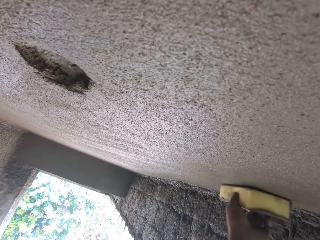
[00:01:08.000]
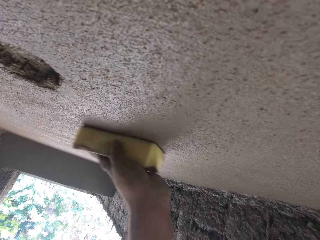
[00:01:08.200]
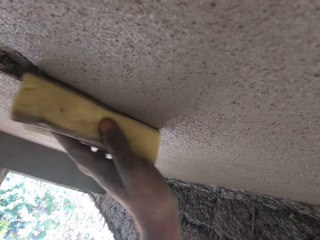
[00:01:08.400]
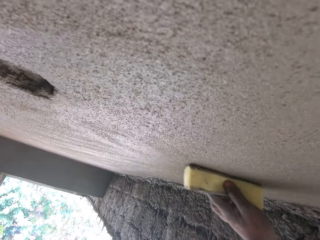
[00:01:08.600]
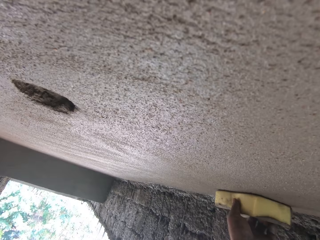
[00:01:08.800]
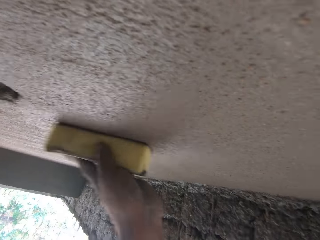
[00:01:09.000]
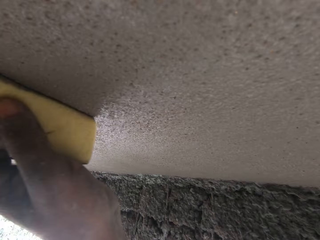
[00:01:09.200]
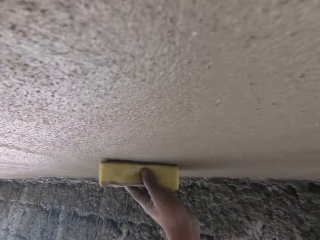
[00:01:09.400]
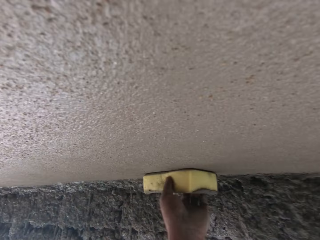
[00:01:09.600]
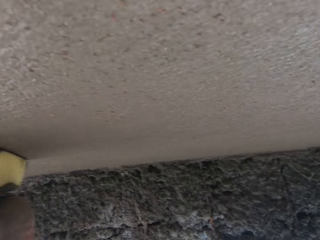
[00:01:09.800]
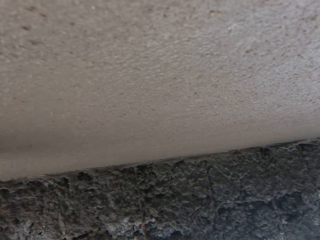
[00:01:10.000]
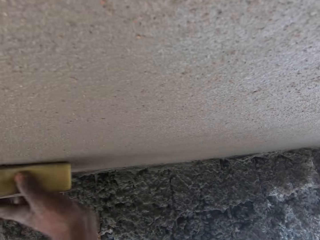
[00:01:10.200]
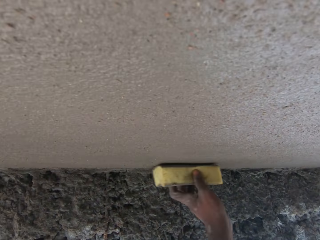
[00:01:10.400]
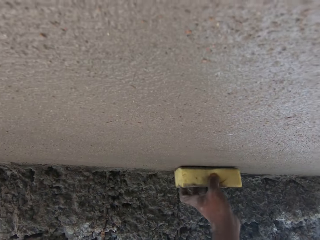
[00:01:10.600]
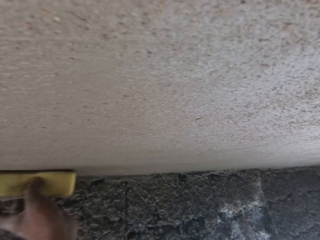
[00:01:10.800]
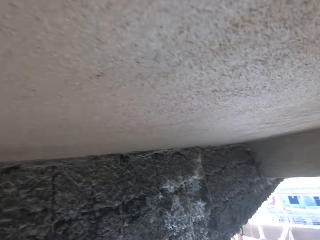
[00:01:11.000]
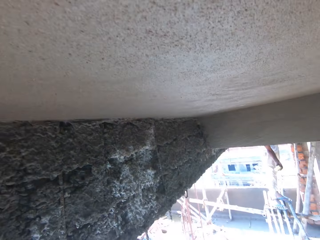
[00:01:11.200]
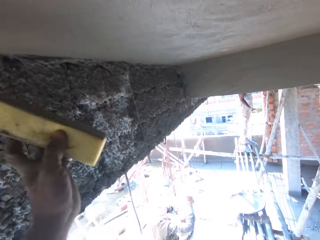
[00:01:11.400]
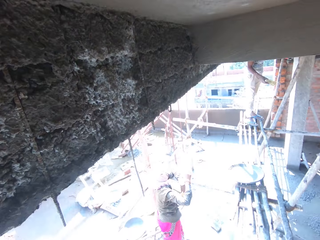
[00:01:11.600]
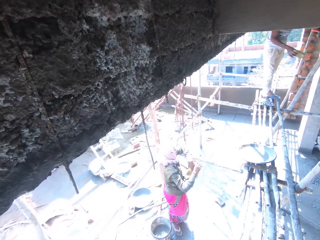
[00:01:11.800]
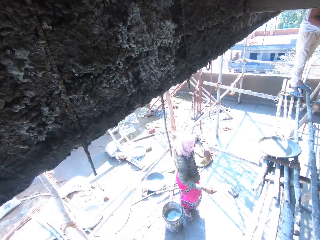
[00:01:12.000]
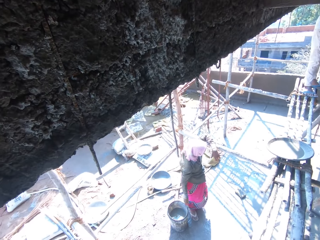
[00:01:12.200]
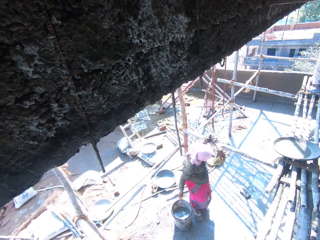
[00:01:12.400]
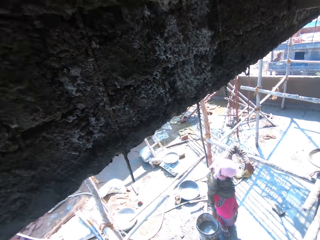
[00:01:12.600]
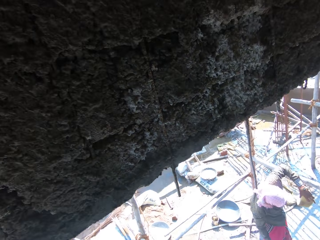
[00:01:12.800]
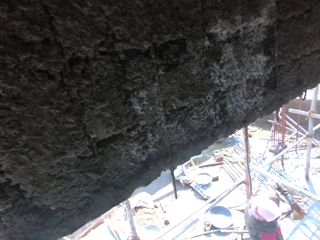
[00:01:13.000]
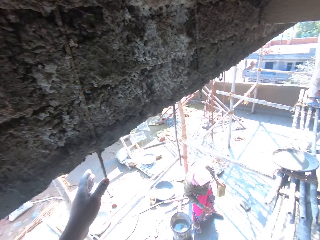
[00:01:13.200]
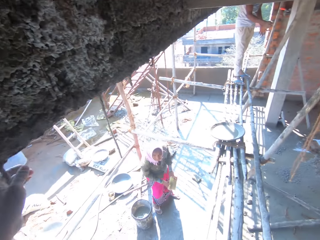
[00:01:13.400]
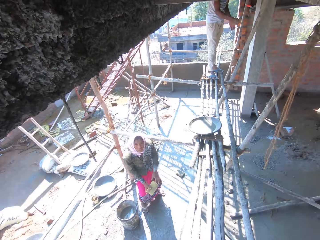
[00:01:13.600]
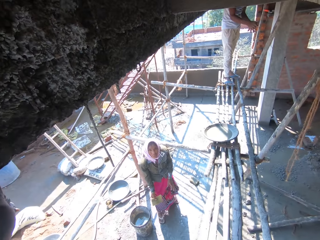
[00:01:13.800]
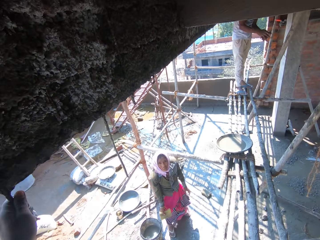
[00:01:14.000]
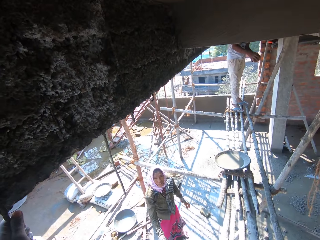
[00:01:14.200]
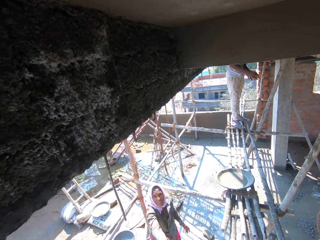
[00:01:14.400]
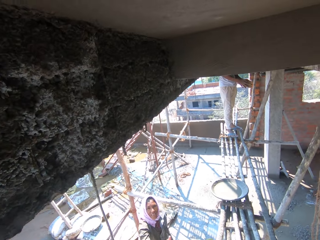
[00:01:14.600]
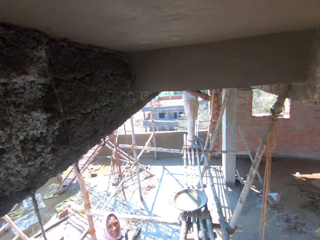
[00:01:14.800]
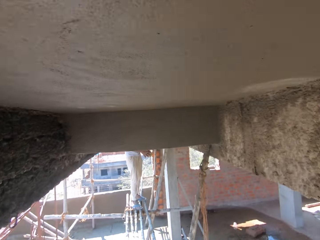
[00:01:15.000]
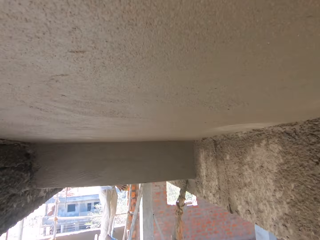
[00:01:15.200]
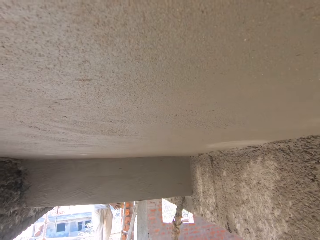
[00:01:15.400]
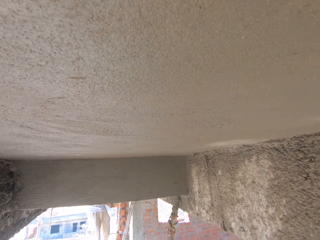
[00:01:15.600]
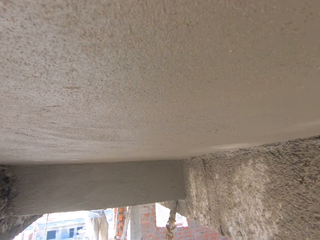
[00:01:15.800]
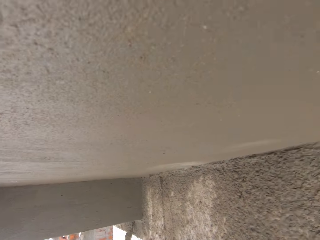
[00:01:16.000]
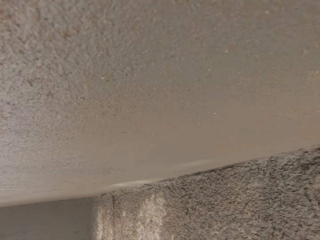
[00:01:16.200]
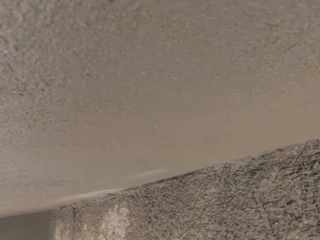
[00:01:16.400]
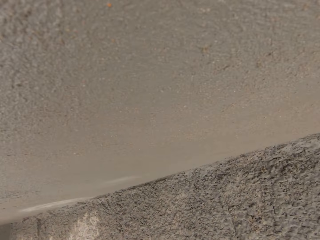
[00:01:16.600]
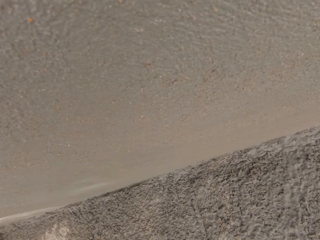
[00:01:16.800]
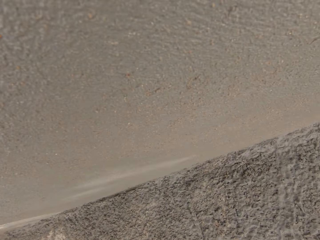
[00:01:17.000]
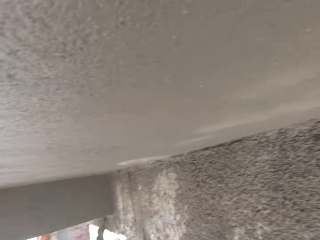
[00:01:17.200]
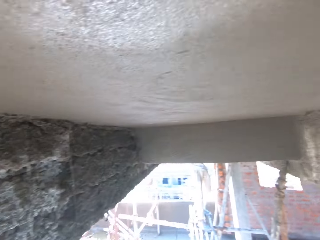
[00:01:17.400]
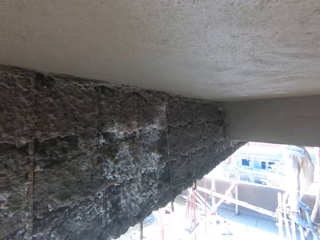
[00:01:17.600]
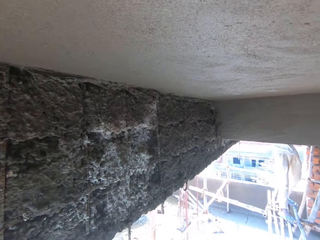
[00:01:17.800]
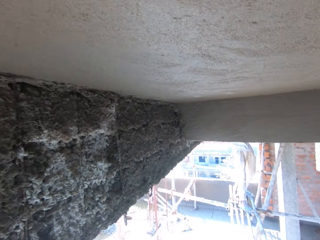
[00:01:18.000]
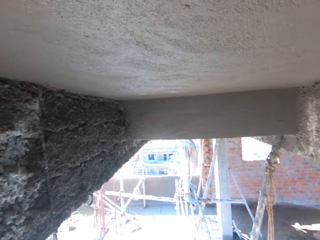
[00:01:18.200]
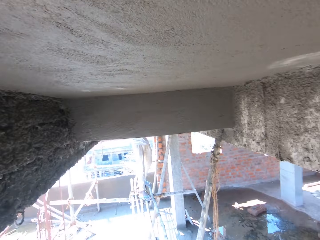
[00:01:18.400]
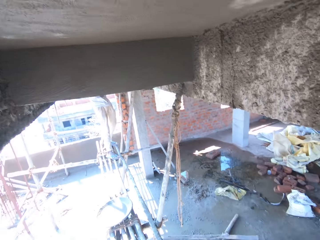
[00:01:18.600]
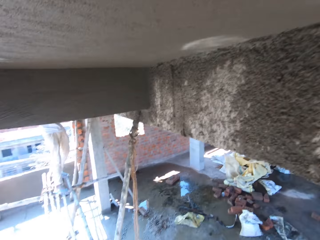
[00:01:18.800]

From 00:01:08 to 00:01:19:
The camera wearer looks down and looks around. A woman throws a sponge to the camera wearer. The camera wearer looks up.

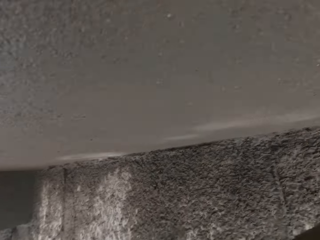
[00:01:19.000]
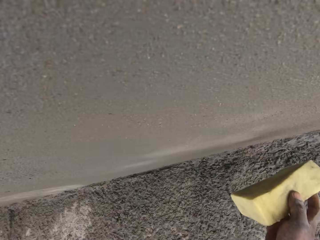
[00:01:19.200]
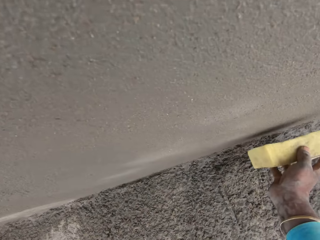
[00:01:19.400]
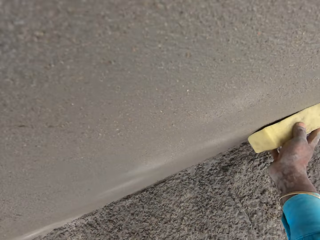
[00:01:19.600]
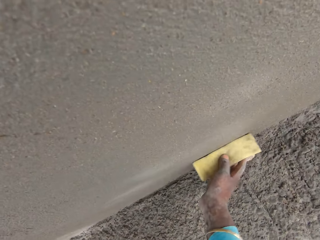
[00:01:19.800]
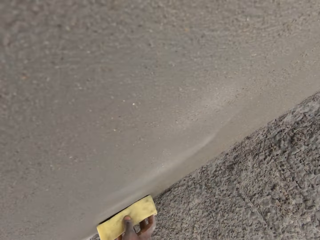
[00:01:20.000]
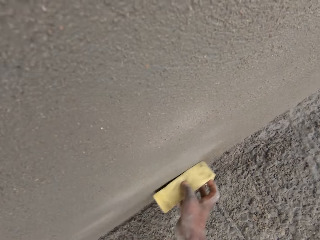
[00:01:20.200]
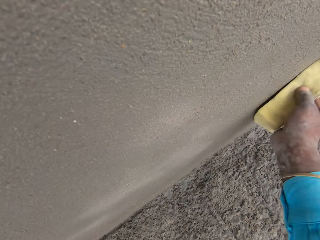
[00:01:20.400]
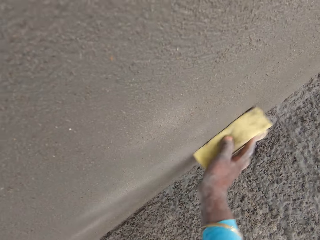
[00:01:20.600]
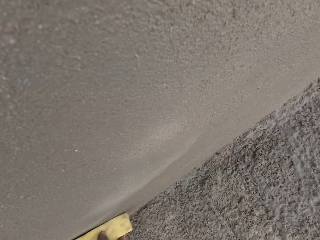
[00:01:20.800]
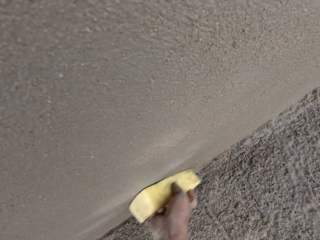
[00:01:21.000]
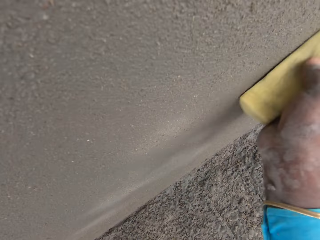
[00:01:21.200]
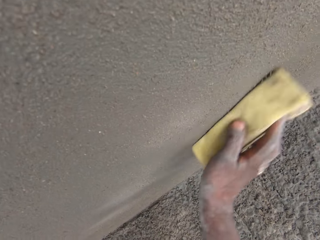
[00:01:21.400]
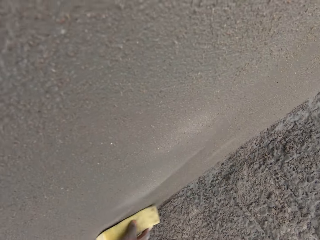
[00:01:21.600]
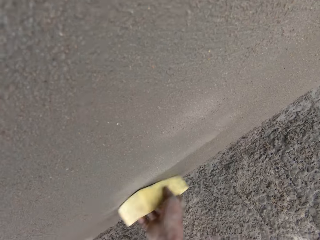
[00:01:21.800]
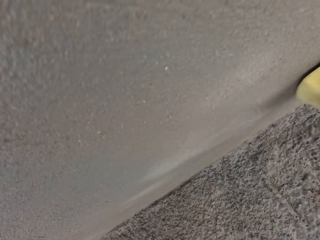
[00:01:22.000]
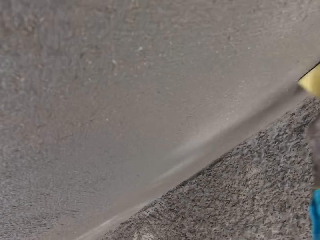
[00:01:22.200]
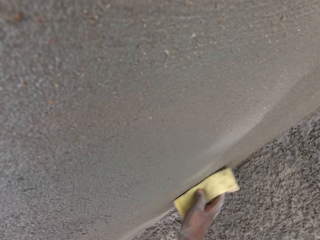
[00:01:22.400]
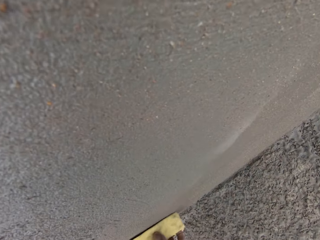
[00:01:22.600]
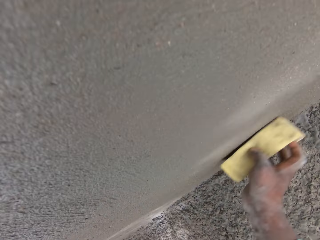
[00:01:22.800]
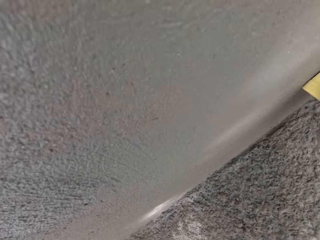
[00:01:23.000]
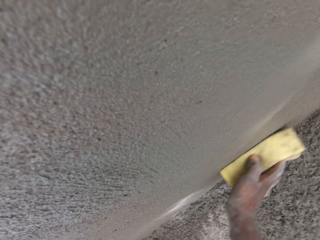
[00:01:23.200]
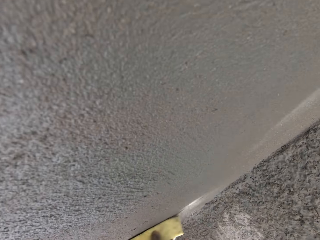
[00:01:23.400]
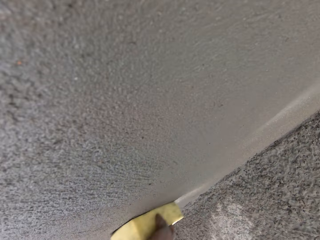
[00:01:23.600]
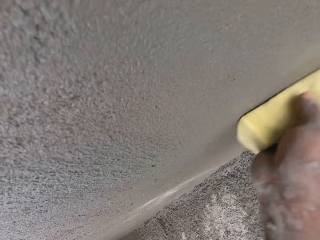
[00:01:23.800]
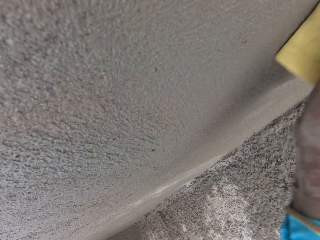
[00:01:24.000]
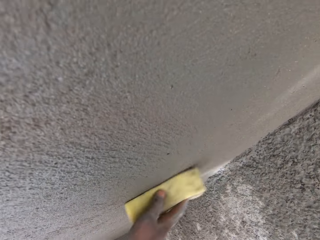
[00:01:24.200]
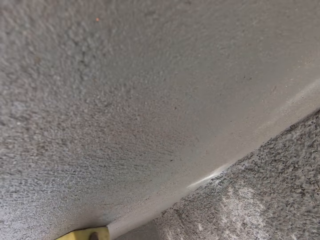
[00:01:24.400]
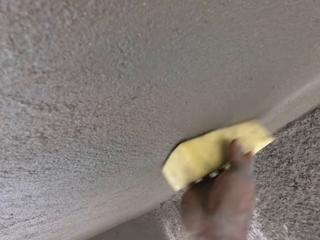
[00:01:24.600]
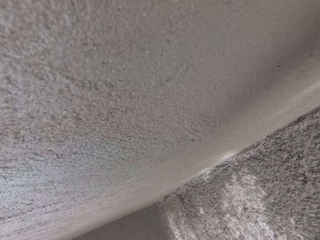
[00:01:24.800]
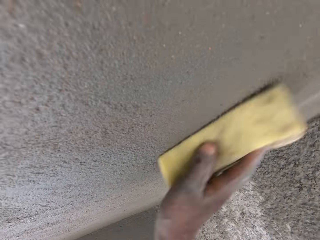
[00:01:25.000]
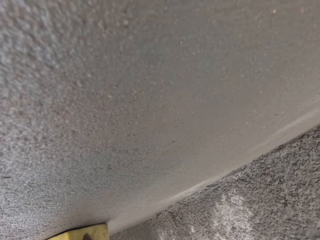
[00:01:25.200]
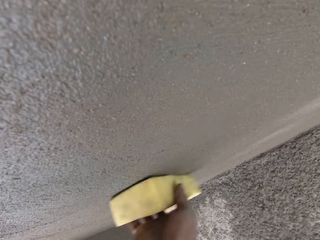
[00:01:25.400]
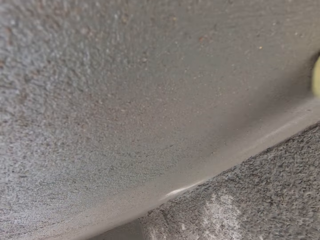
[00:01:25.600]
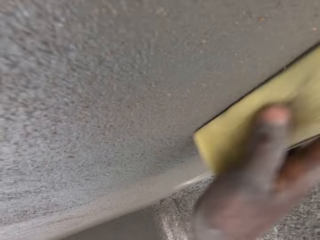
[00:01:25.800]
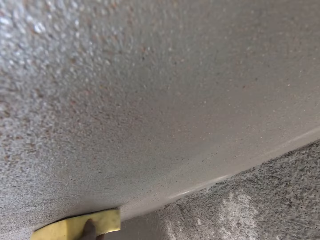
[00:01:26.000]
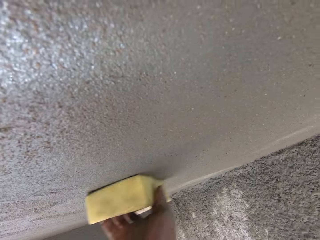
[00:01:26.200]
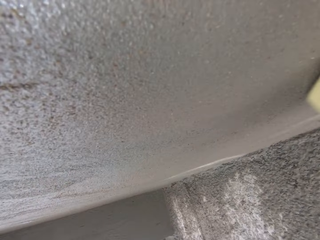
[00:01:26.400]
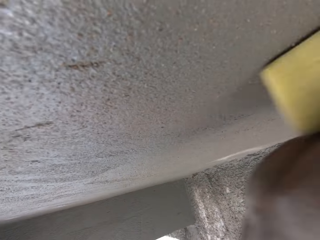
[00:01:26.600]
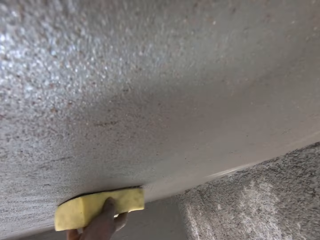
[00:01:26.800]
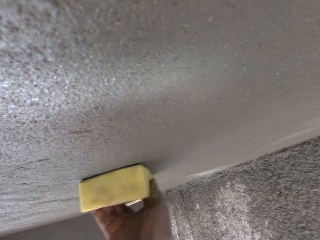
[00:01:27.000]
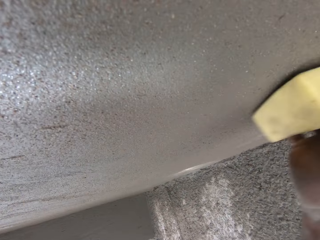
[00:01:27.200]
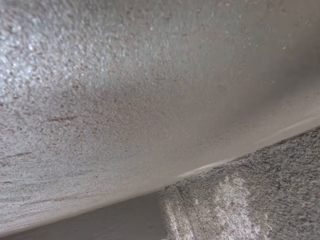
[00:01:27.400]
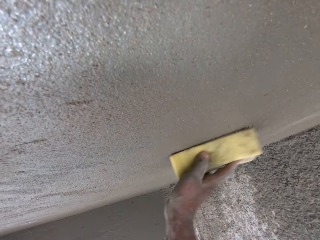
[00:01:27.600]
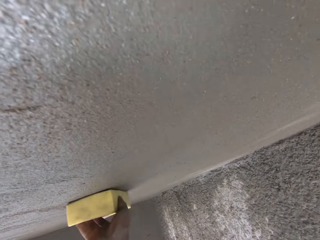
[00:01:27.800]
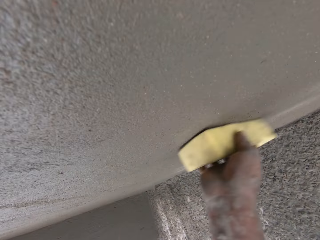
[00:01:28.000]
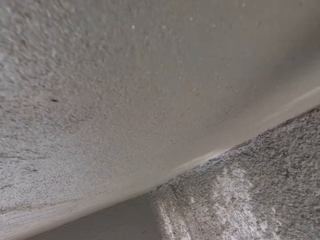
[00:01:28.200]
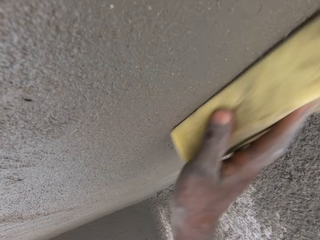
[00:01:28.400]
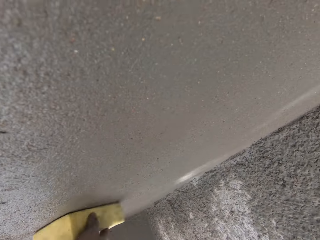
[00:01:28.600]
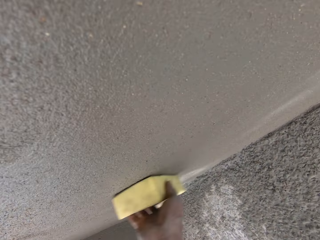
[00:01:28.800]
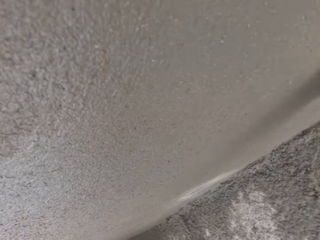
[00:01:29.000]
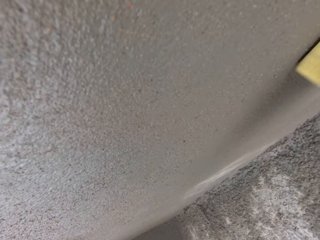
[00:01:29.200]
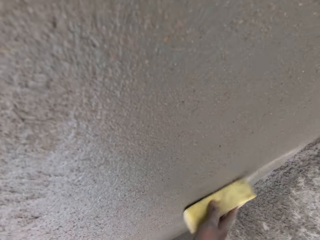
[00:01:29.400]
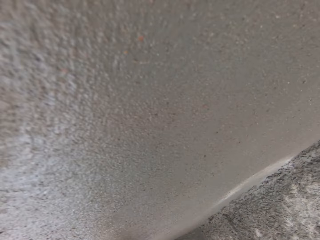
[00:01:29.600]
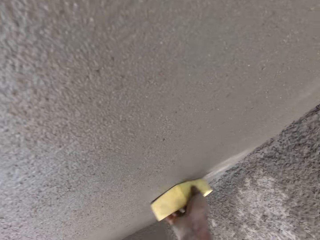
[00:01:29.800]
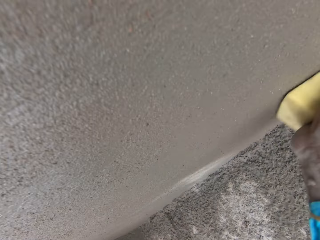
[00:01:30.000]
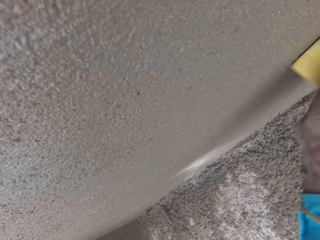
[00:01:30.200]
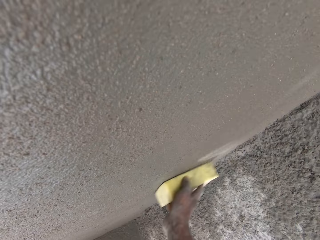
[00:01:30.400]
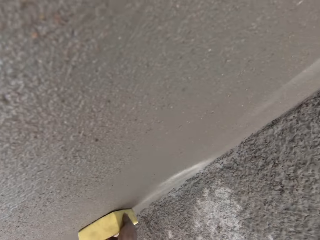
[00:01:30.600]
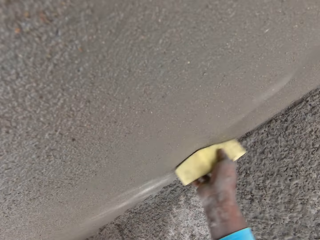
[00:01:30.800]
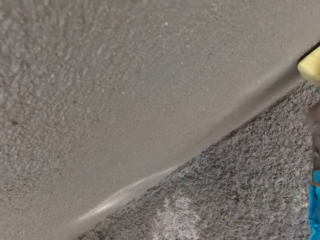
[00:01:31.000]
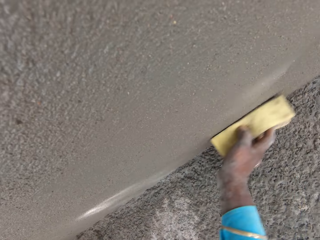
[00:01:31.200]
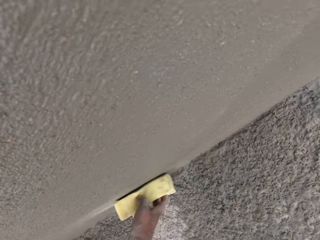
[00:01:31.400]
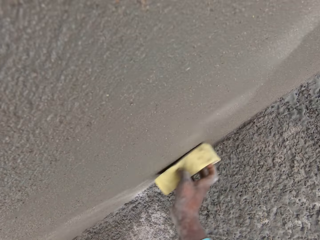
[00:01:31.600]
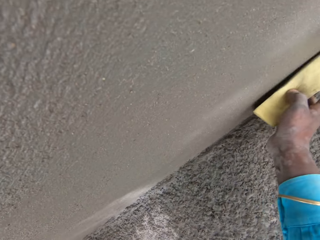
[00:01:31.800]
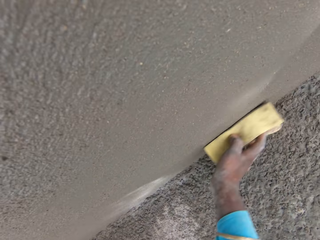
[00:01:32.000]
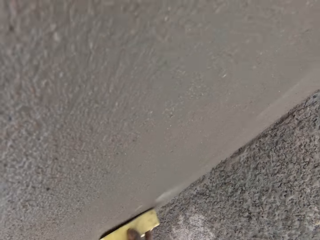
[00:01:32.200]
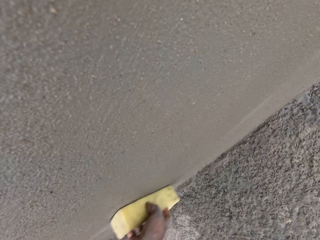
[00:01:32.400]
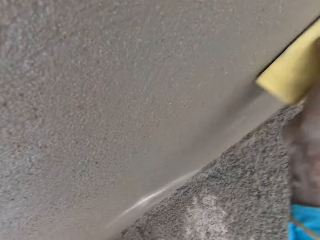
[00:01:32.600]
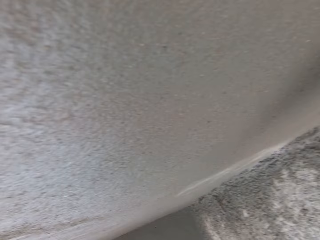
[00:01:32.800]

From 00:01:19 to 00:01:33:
The camera wearer cleans the upper floor and smoothens the wall. A person converses with the camera wearer. The camera wearer converses with the person. They converse with the person again. They converse.
